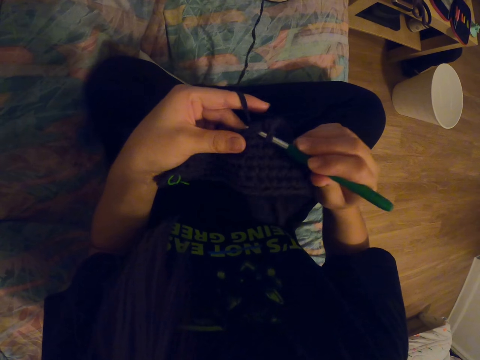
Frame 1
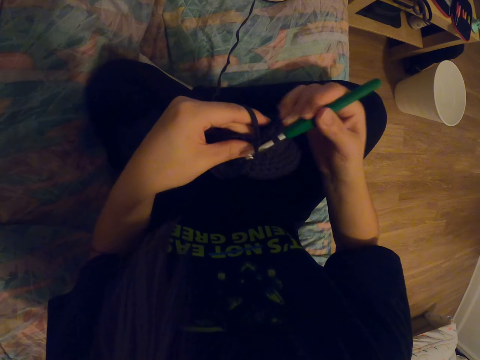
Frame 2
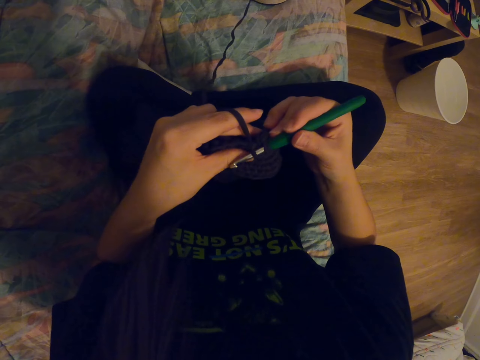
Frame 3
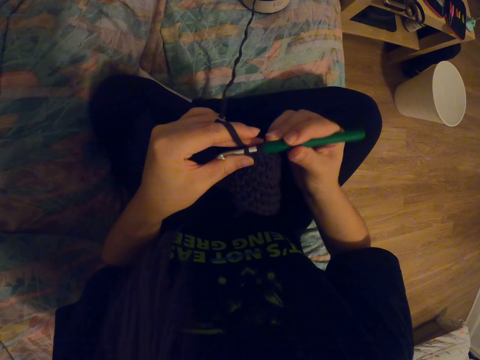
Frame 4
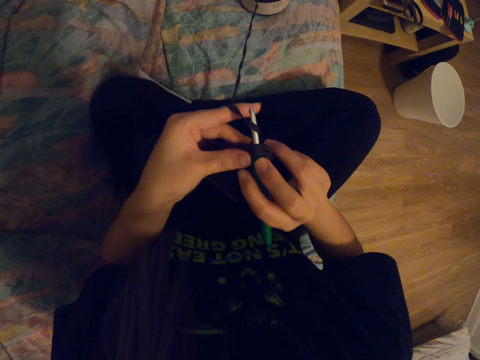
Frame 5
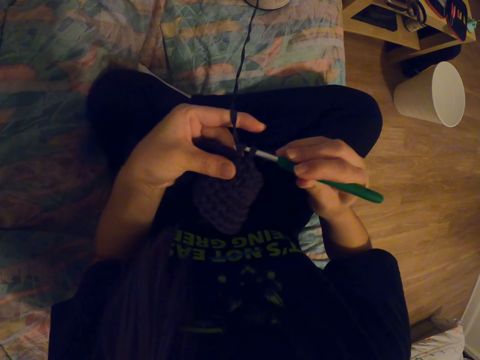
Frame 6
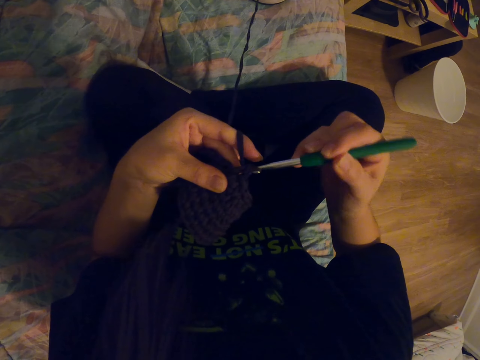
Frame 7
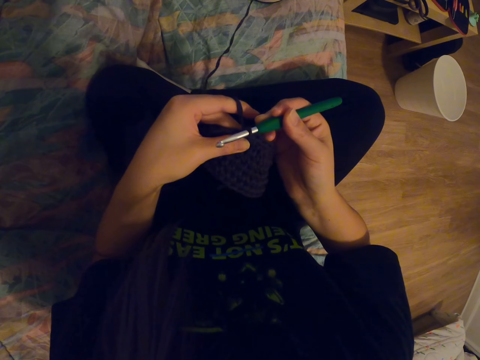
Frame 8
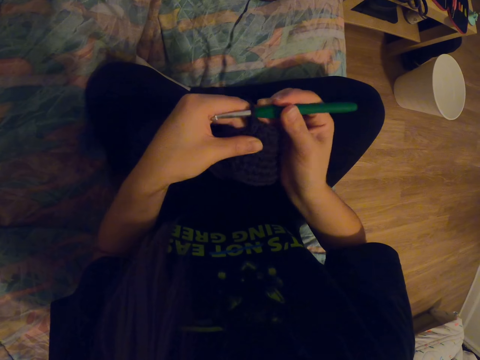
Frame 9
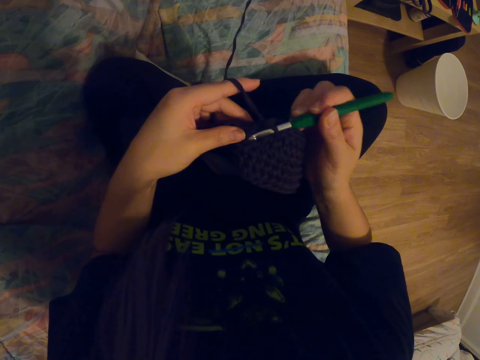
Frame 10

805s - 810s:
The camera wearer coils a knitting thread on a knitting needle. They knit a fabric with the knitting needle. They coil the knitting thread on the knitting needle. They knit the fabric with the knitting needle.

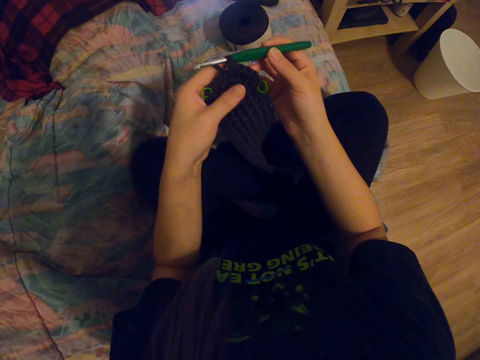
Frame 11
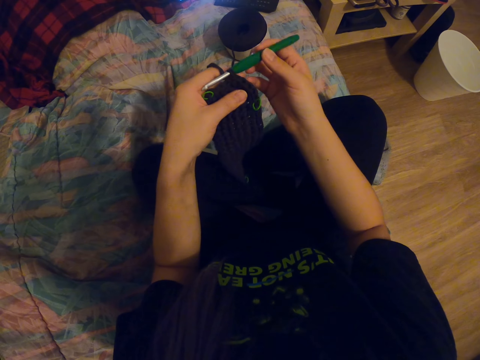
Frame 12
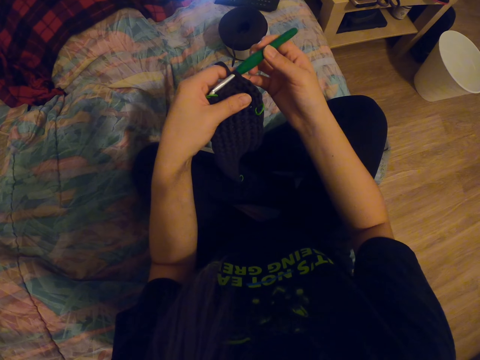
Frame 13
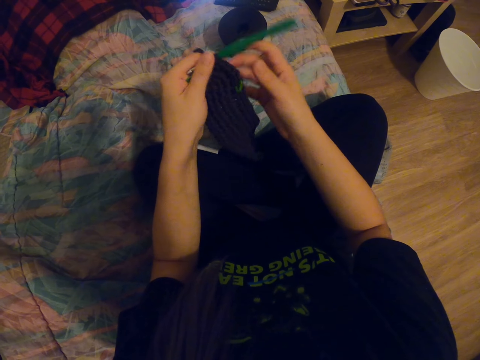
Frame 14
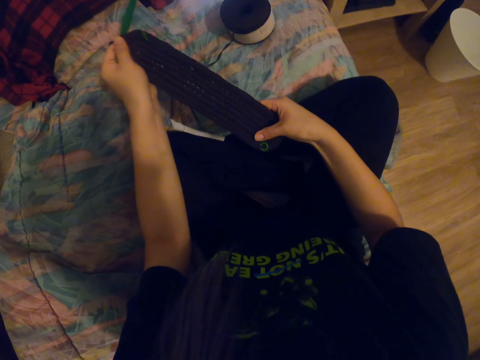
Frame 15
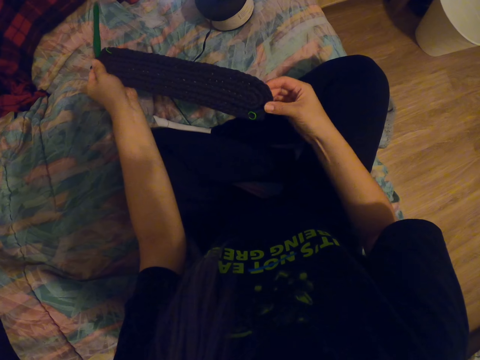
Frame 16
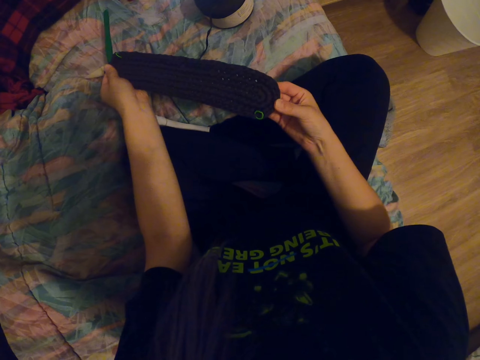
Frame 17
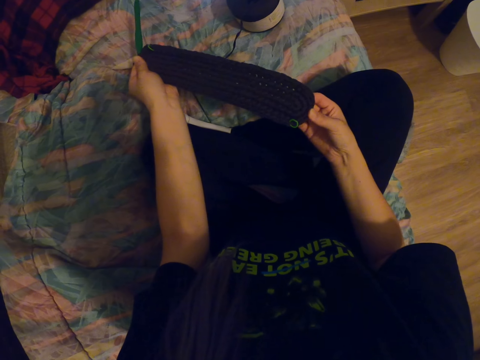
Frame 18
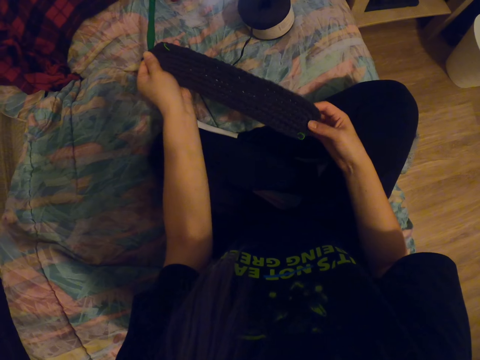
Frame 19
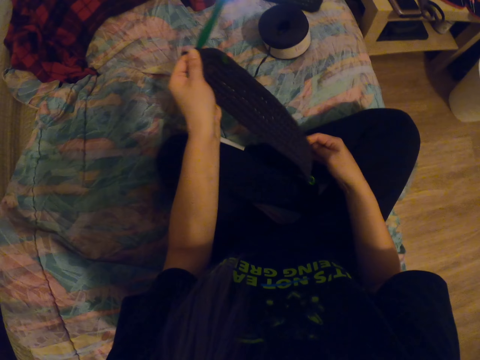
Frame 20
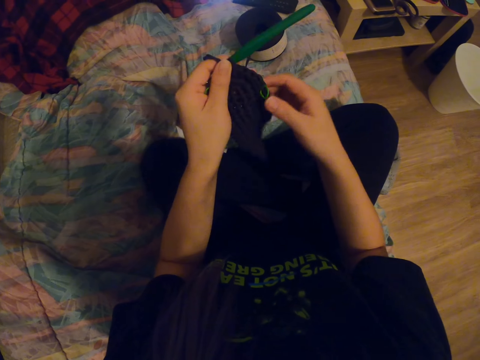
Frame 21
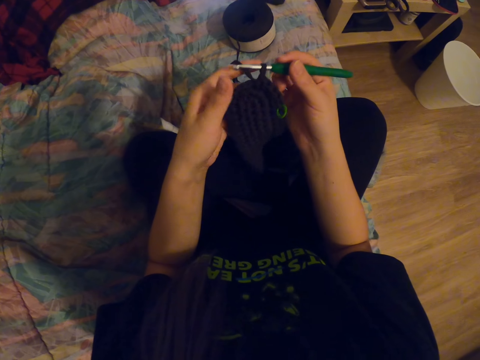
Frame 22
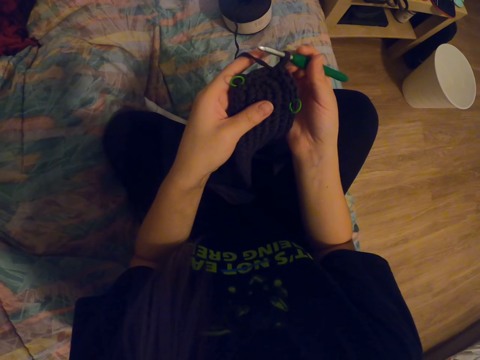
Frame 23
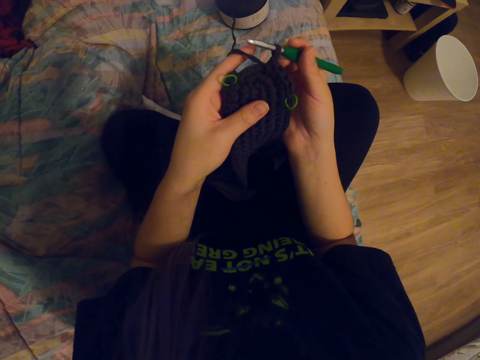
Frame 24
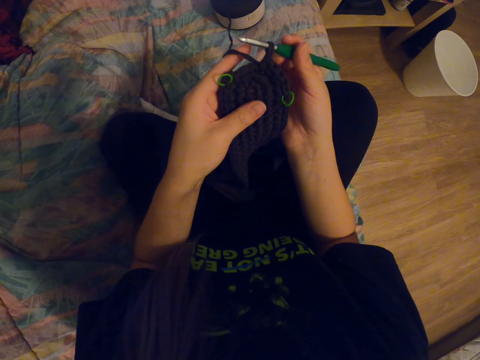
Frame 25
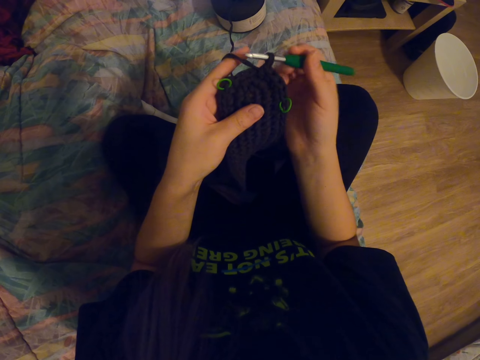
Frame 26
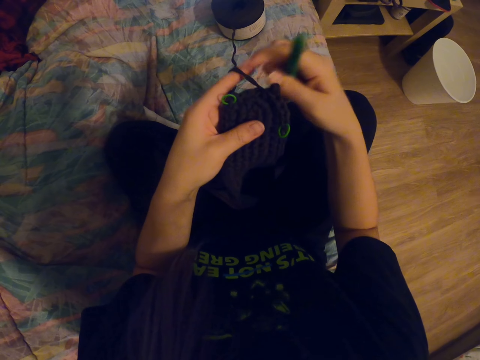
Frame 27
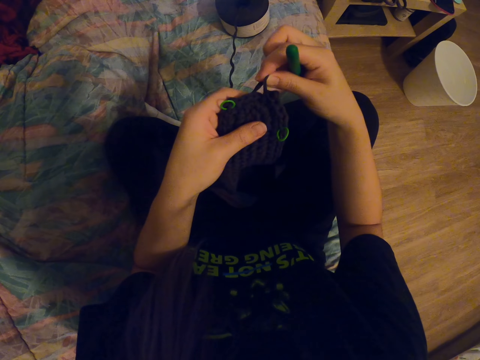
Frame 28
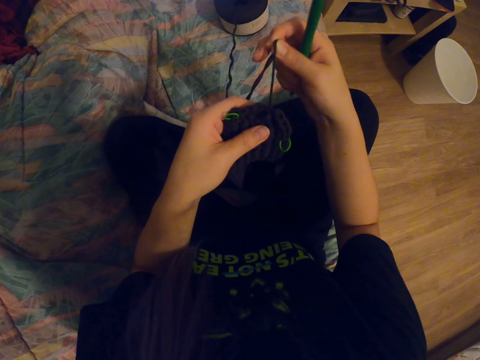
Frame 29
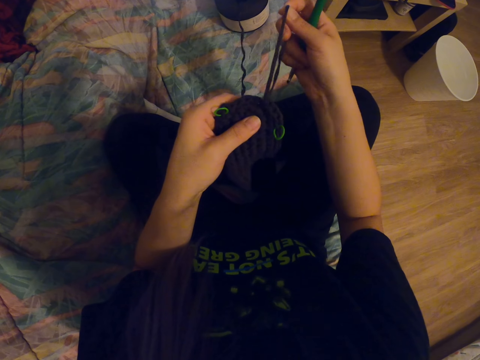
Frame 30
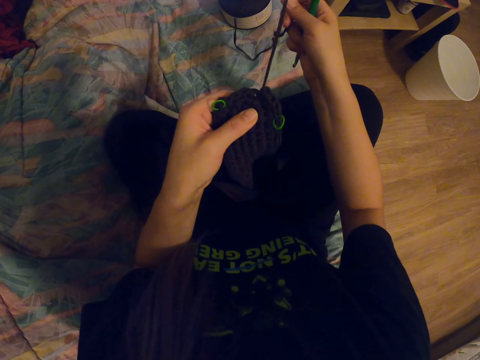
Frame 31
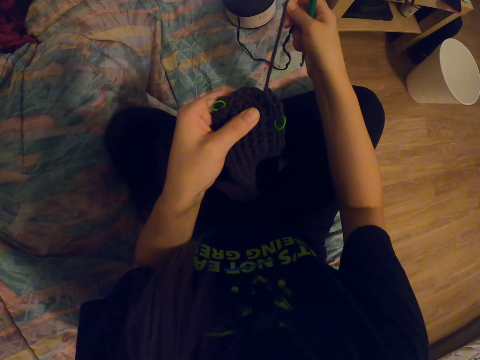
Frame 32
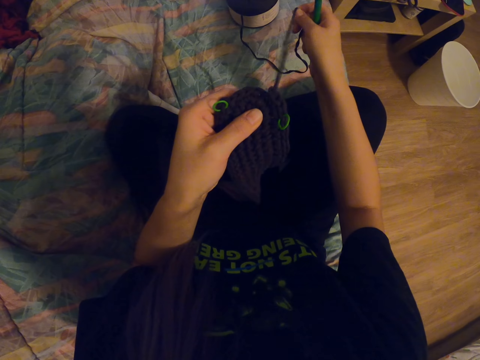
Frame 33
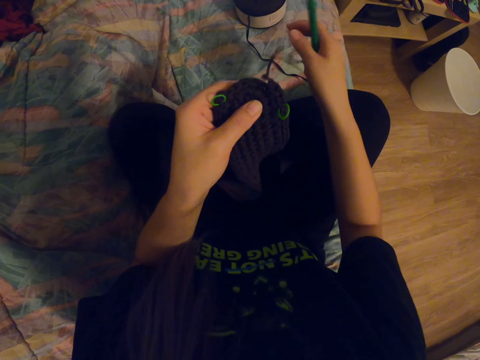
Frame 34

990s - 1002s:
The camera wearer holds the crochet needle with her left hand. She straightens a knitted fabric on her lap. She adjusts a knitting needle on the knitted fabric. She holds the crochet needle with her right hand. She looks at the fabric. She looks around a room. She unfastens the thread. She straightens a knitting thread with her hand.

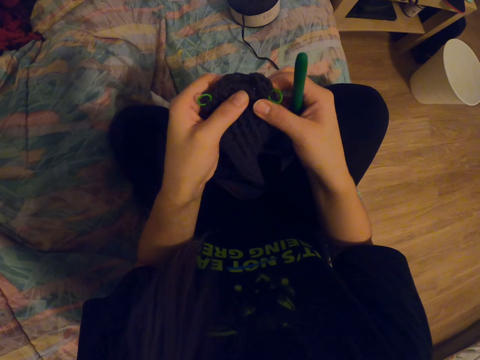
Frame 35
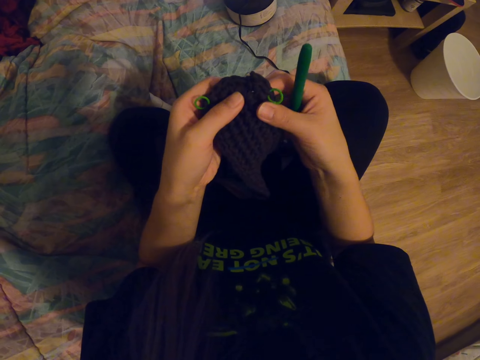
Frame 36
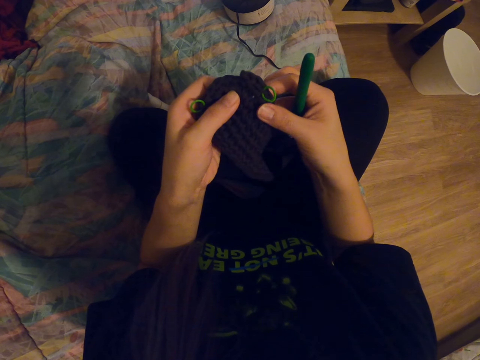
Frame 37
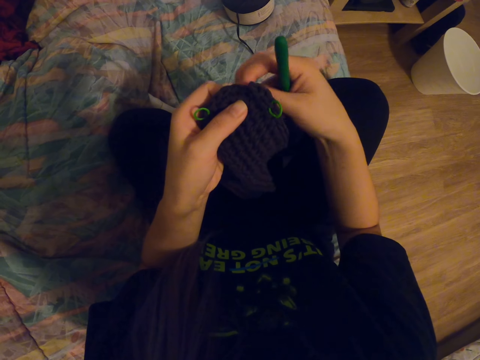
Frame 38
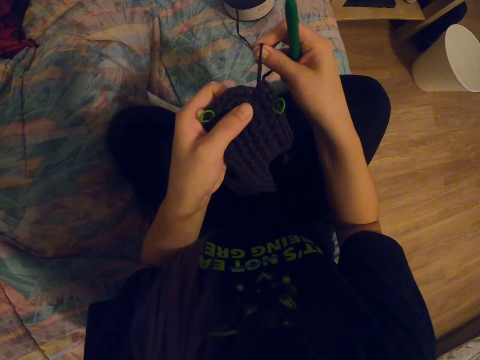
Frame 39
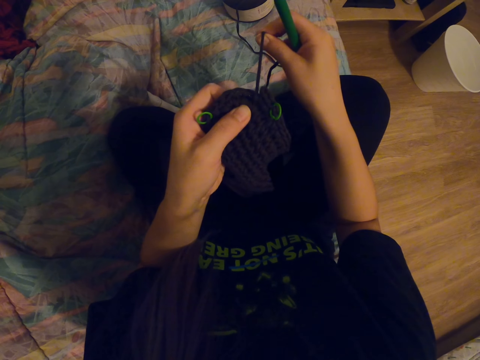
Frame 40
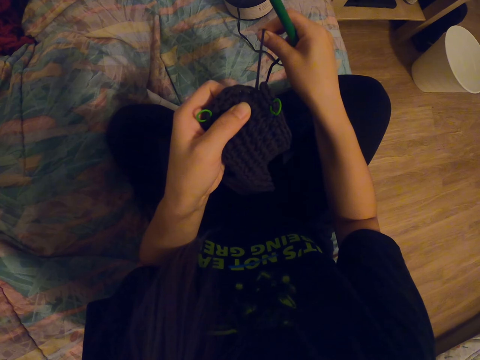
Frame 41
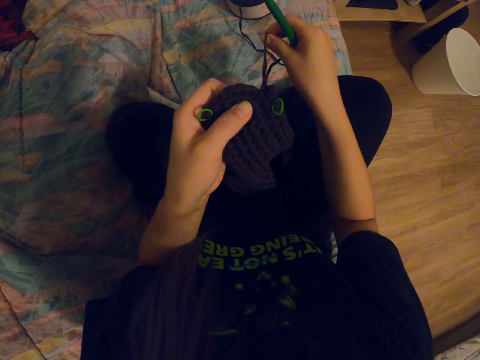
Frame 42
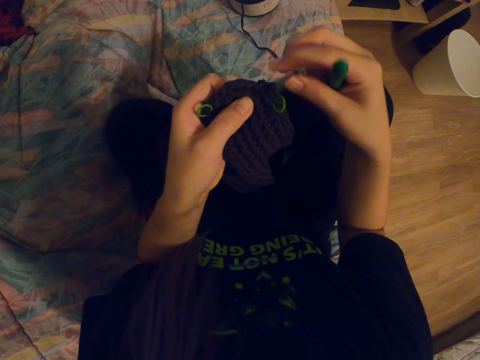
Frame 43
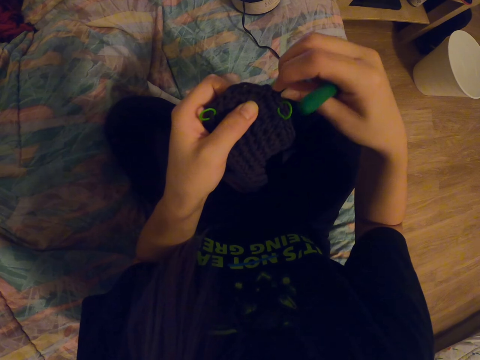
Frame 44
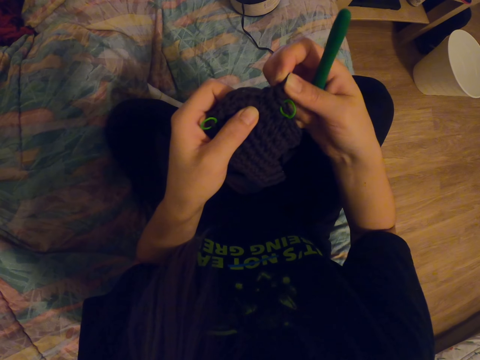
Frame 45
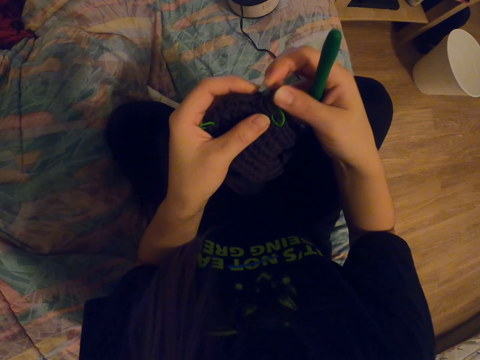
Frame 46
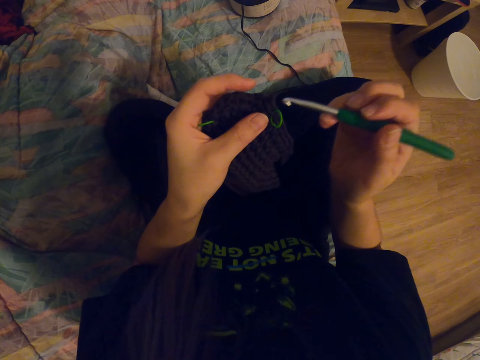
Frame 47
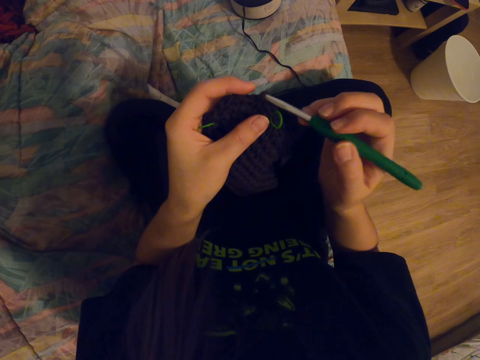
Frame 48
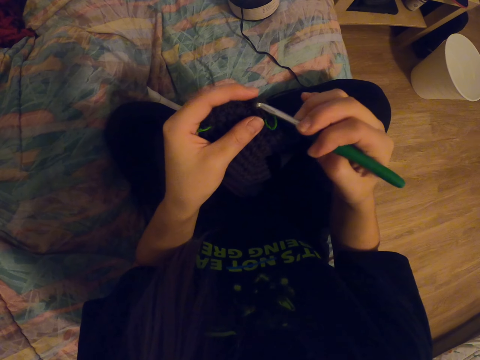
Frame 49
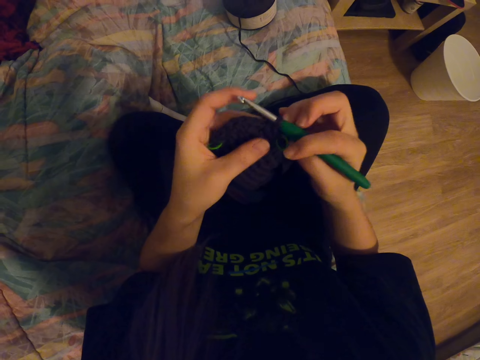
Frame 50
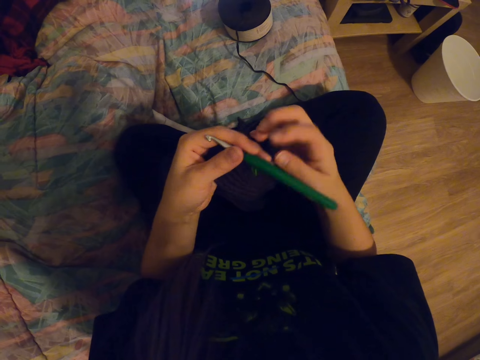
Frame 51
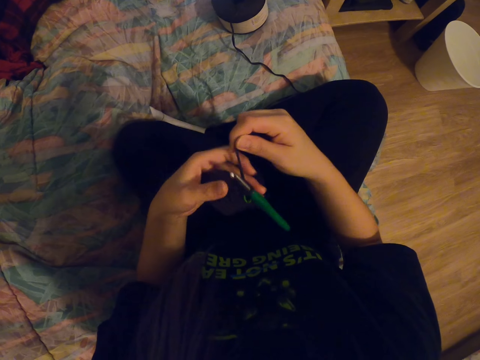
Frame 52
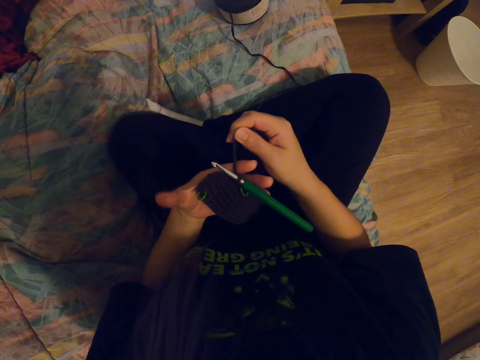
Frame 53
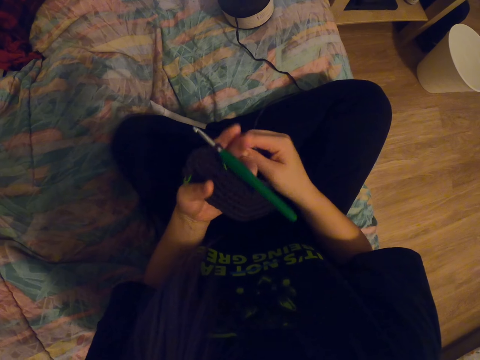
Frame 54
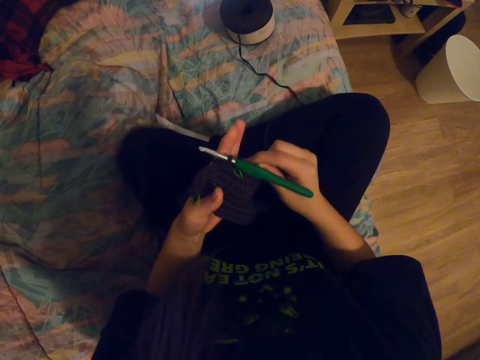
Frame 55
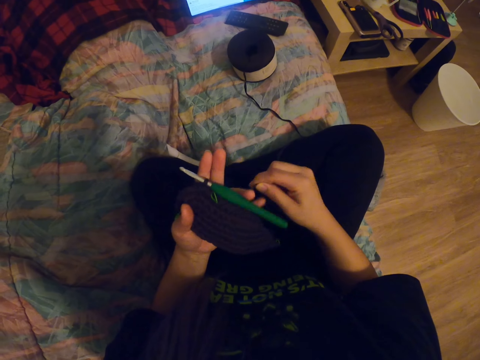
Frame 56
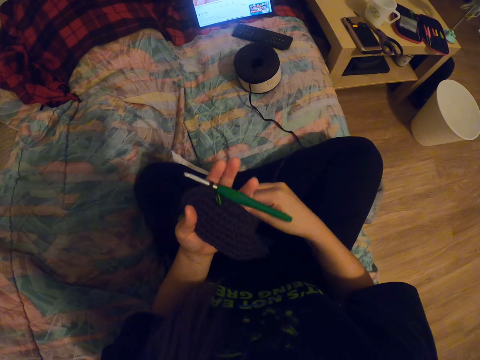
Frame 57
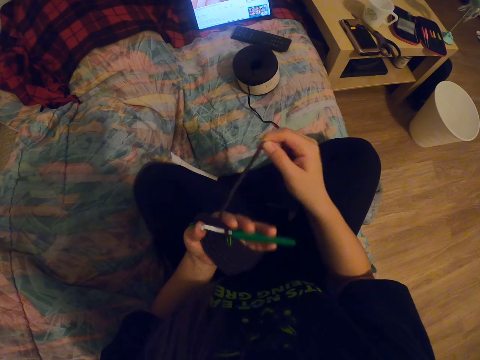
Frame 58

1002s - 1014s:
The camera wearer adjusts a knitted fabric with her hands. She unfastens the thread. She straightens a knitting thread with her hand. She inserts the crochet needle in the thread. She adjusts a knitting needle on the knitted fabric. She rolls the thread on her finger. She coils the knitting thread on the knitting needle.
